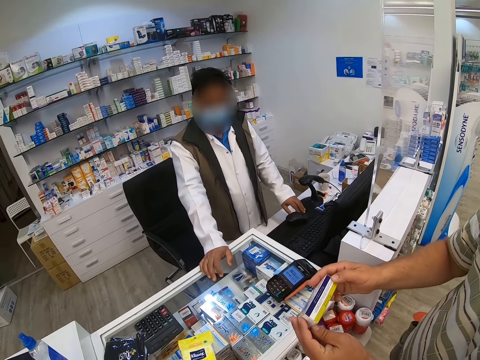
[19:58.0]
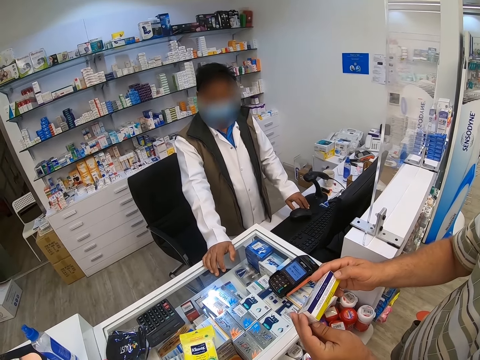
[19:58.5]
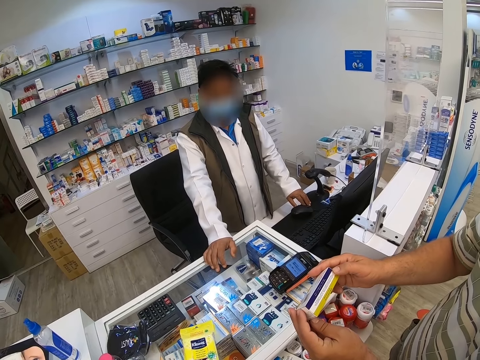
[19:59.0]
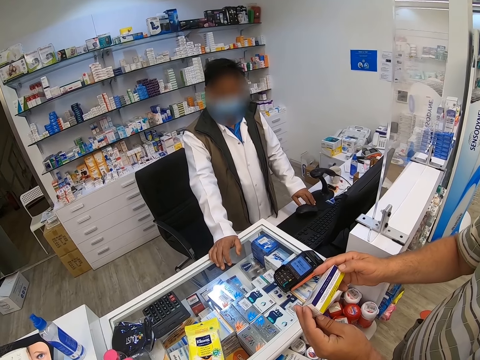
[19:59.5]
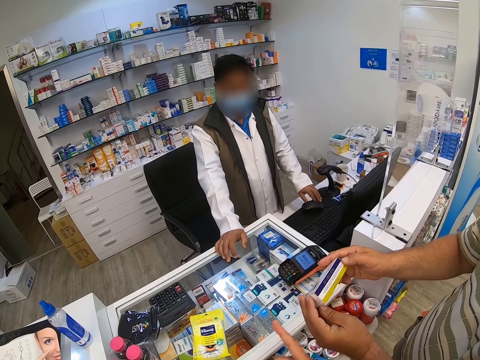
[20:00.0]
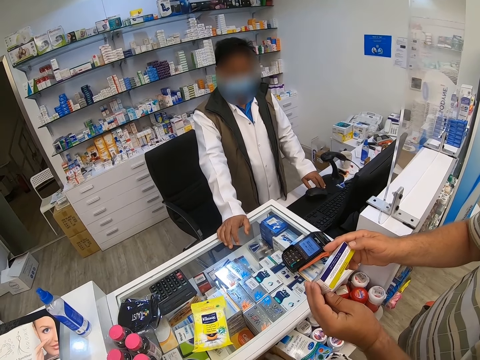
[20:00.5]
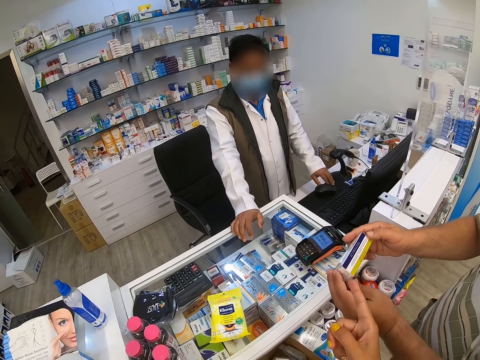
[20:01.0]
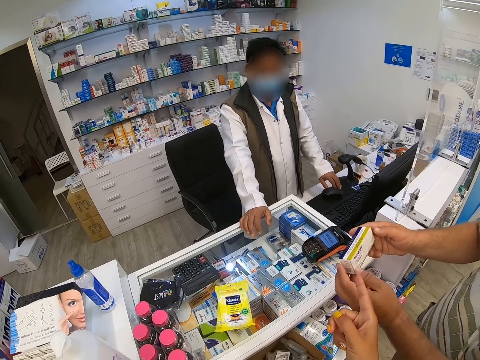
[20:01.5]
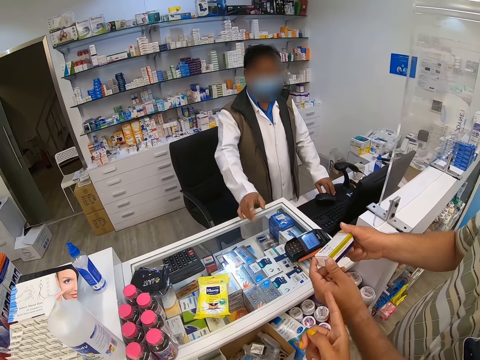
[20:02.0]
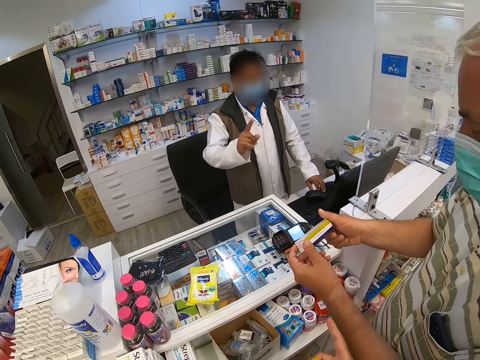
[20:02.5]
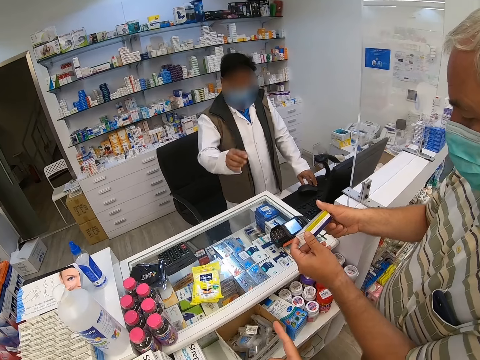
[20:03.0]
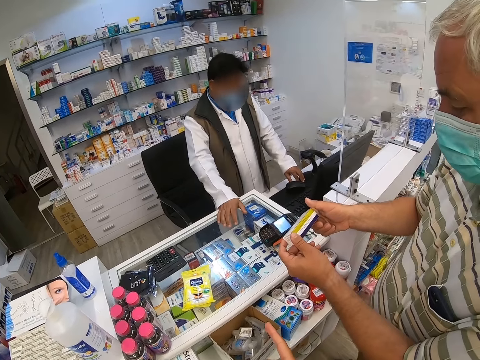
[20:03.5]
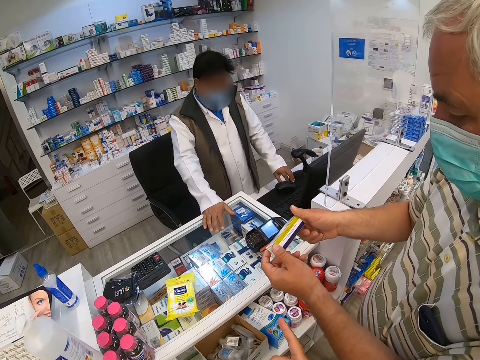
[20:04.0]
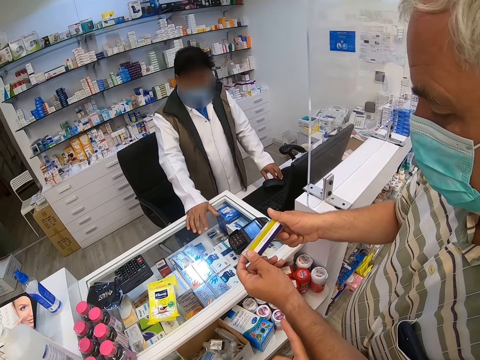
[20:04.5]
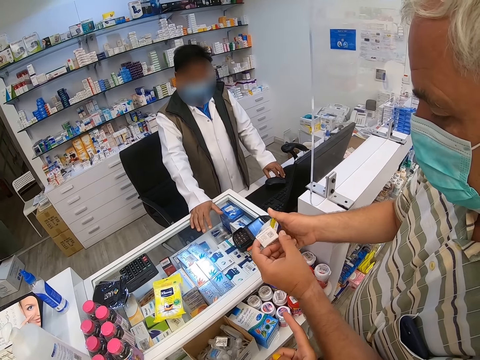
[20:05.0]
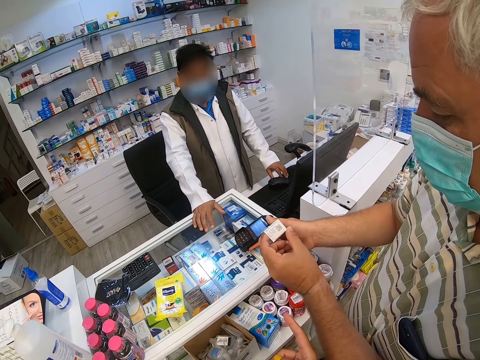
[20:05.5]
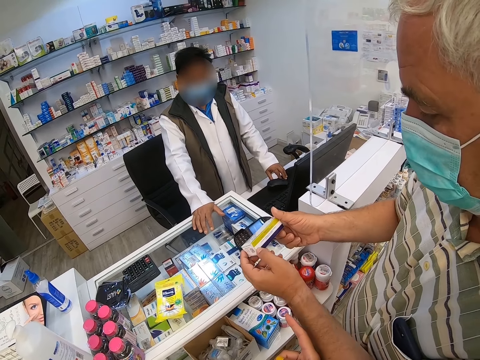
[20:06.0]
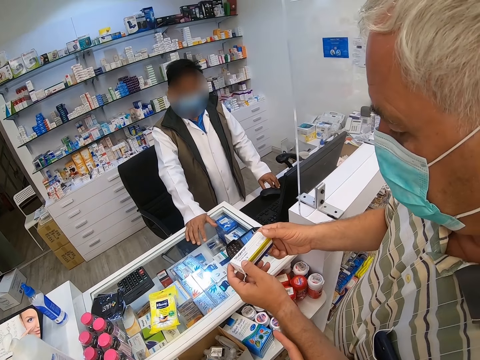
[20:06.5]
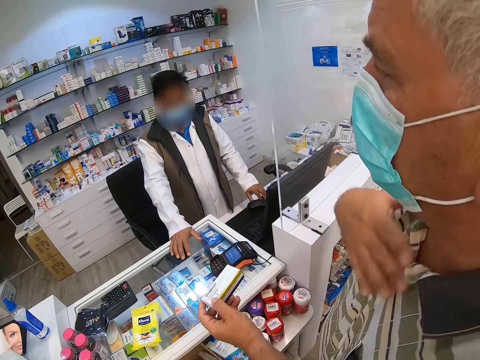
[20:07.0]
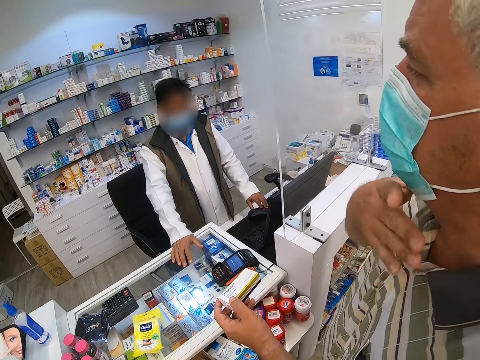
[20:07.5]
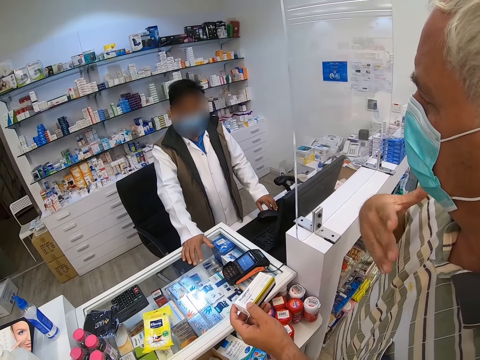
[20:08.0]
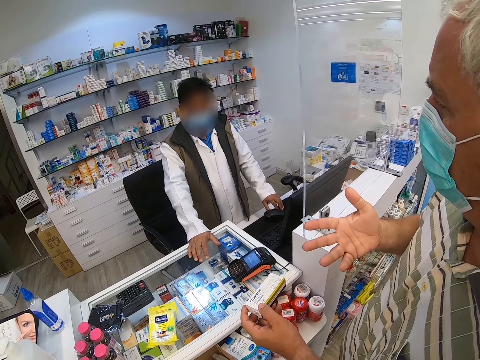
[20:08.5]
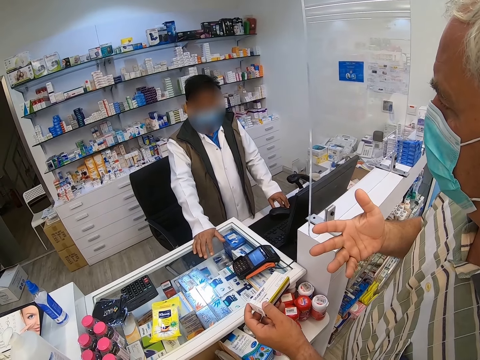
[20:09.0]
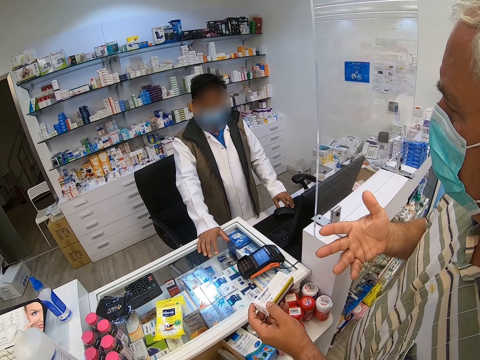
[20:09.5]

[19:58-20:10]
The camera wearer points at the product in the person's hand.

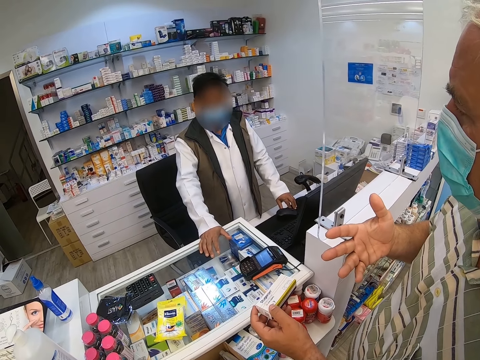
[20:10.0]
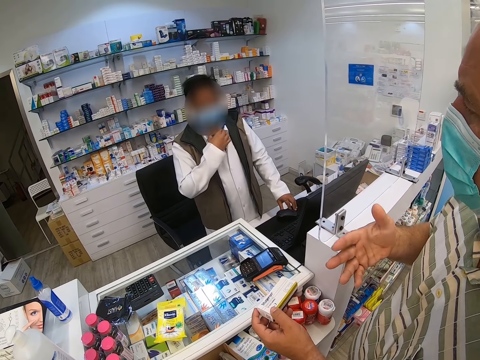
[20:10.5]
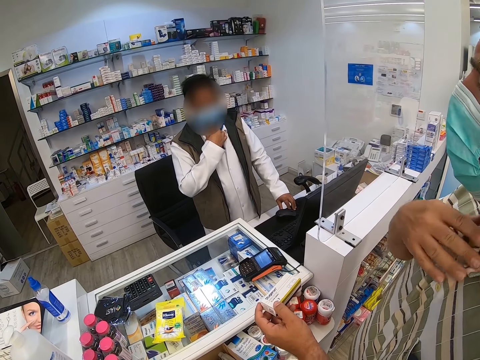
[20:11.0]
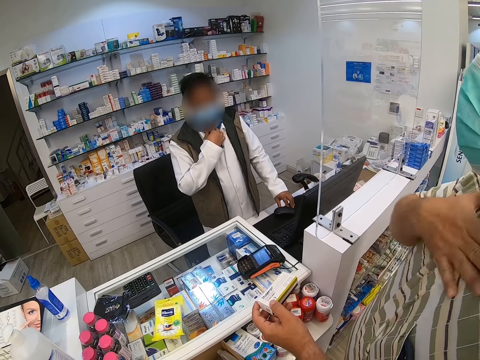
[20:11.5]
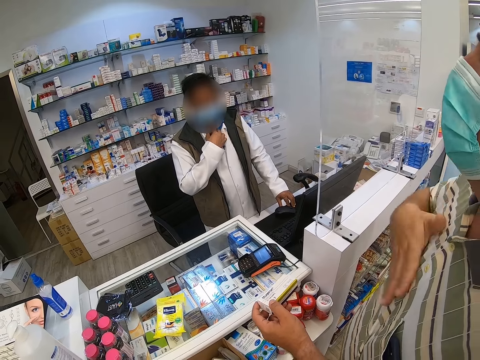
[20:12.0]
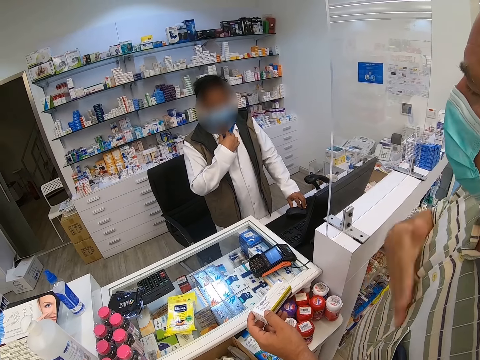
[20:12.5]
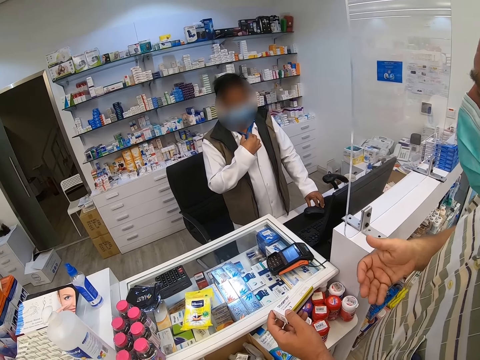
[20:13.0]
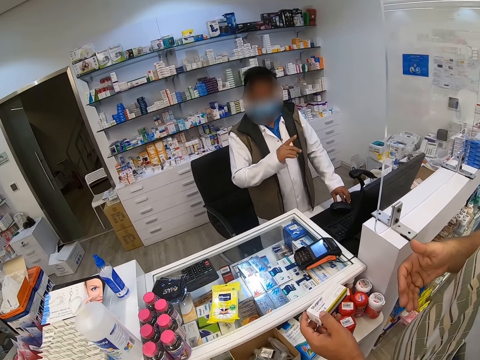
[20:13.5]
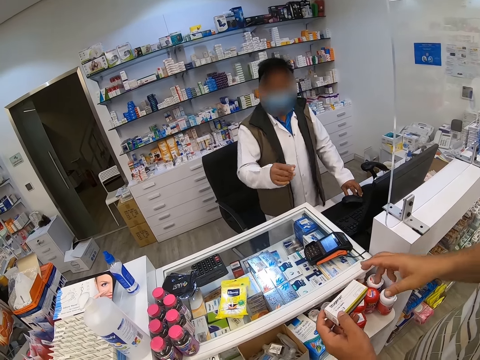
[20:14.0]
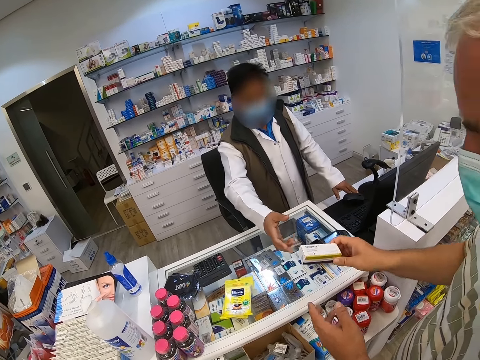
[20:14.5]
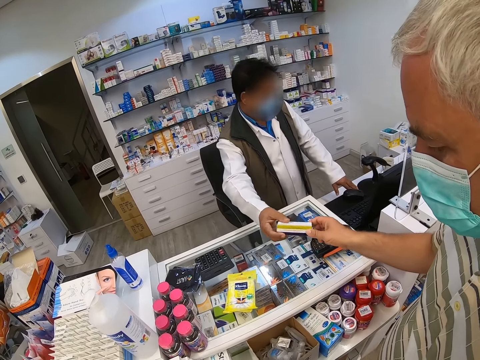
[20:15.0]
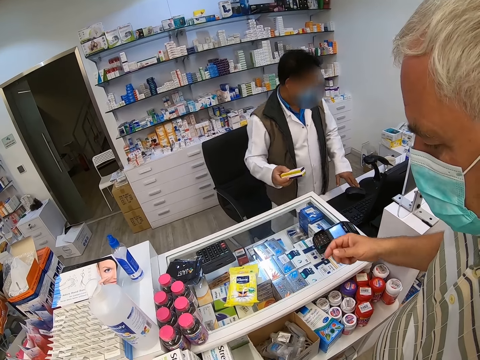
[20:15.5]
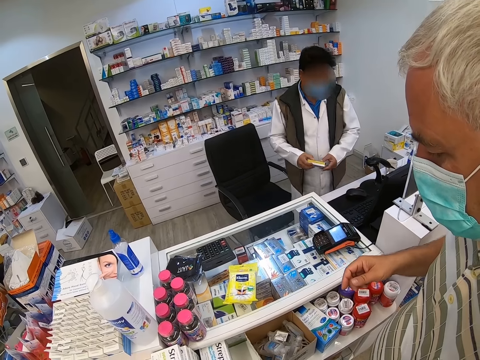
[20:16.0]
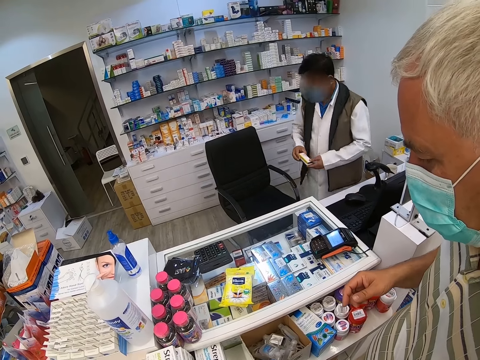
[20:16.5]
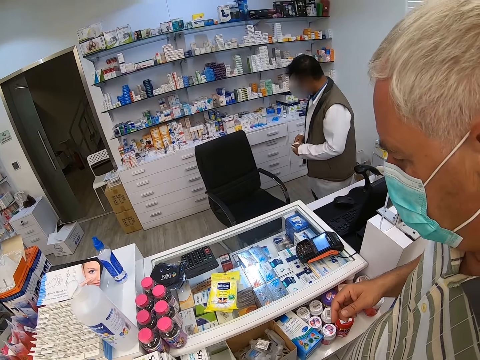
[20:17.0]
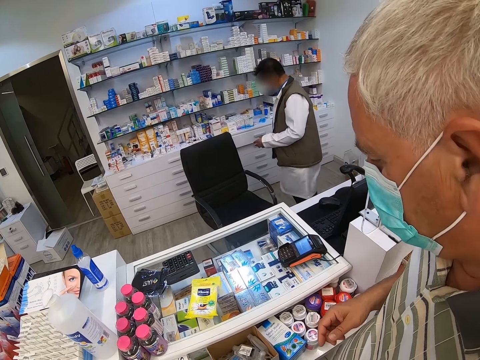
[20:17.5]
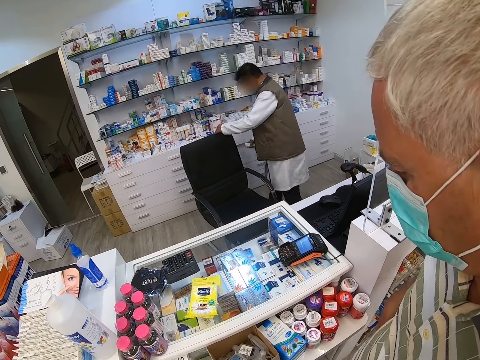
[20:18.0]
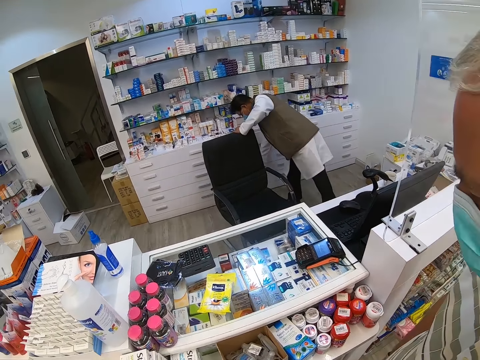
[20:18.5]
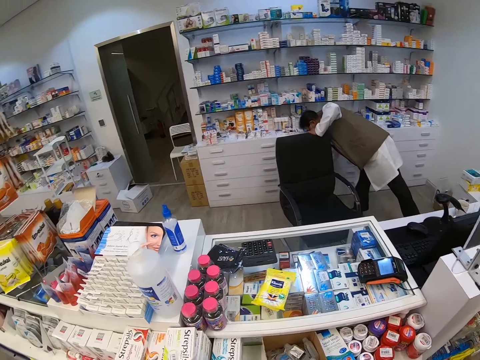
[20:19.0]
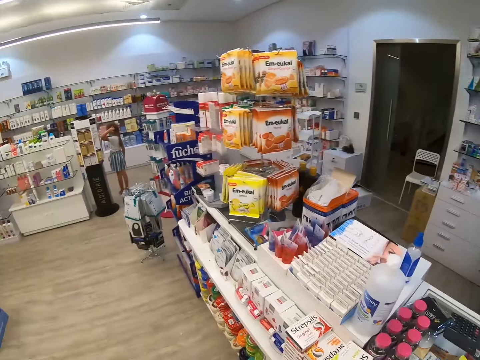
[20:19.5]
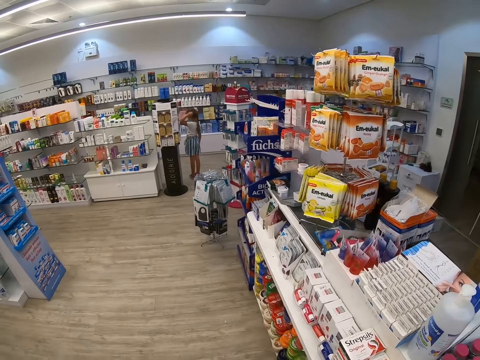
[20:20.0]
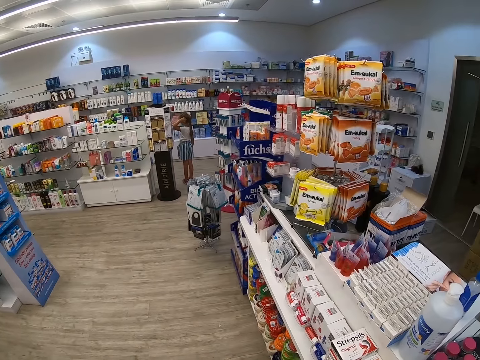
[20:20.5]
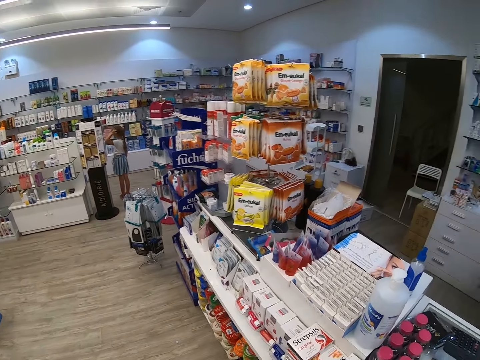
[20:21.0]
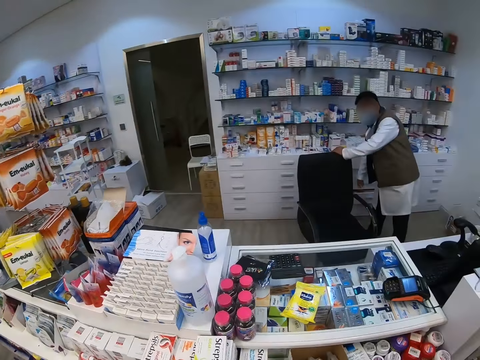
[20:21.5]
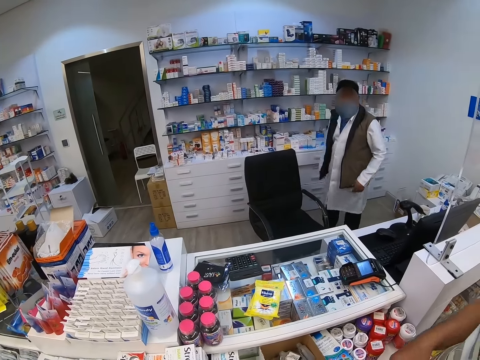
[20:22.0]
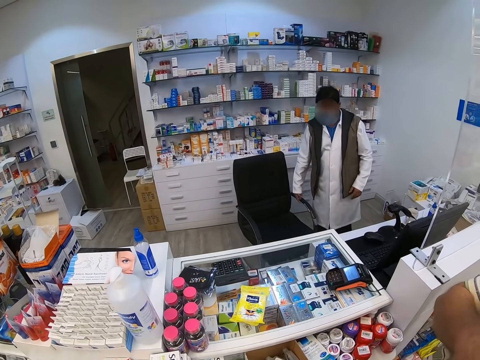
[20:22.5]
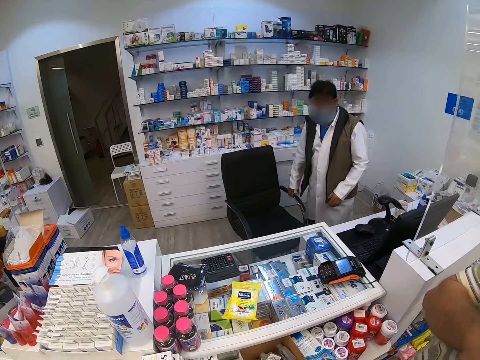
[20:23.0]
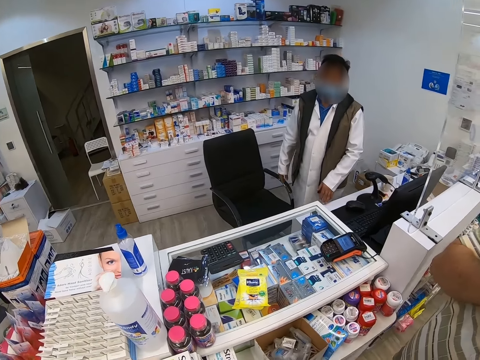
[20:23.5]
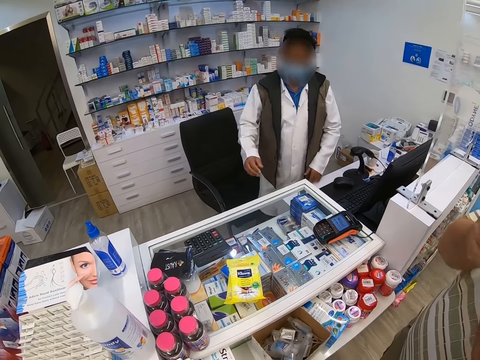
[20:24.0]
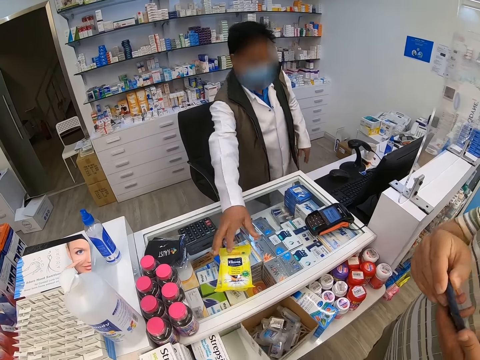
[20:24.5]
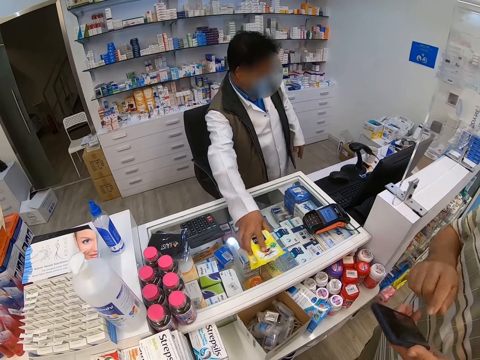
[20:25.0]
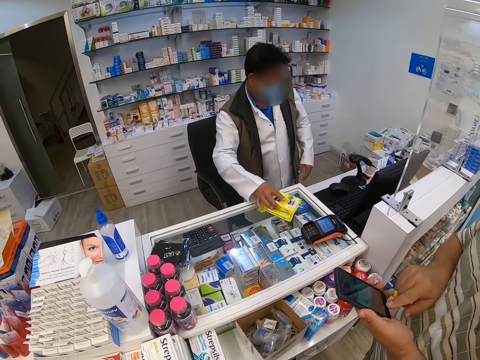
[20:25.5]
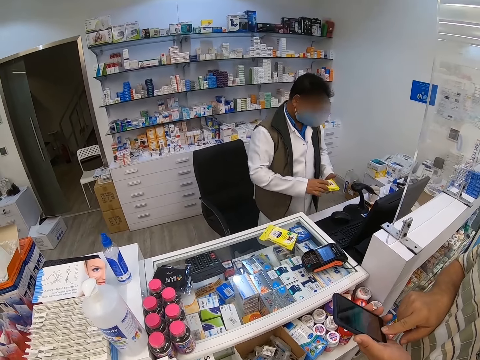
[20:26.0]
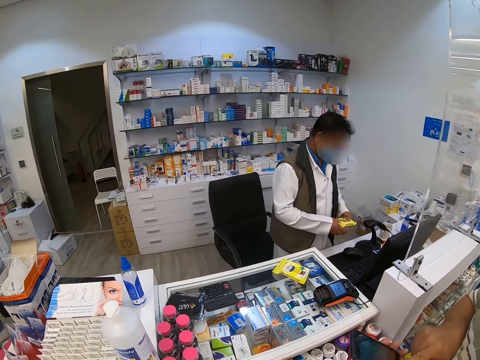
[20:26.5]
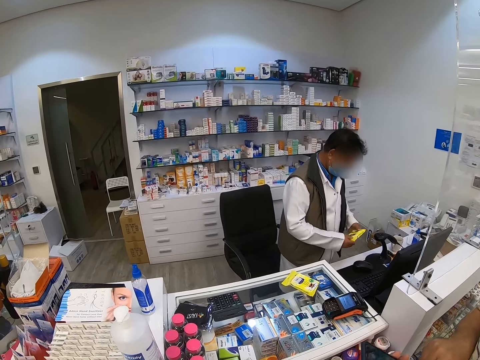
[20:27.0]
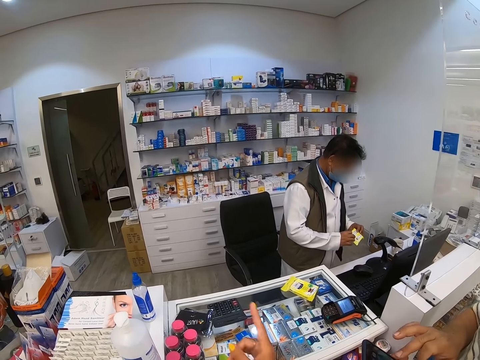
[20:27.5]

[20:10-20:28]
The person rubs his chest and returns the product to the cashier. The cashier picks the product, walks across the store and returns the product. The camera wearer looks around. Another person moves the packets. The first person dials his cellphone. The cashier picks a product on the counter.
